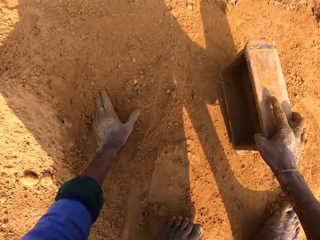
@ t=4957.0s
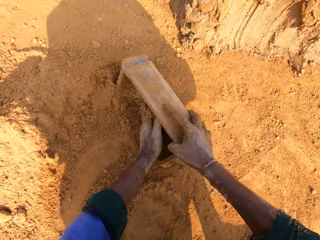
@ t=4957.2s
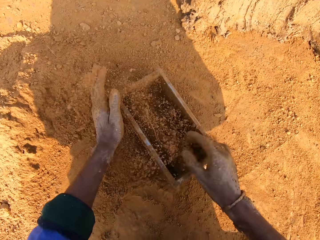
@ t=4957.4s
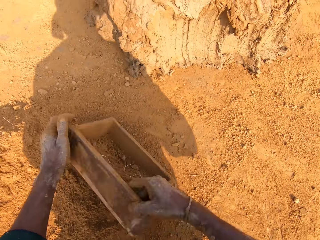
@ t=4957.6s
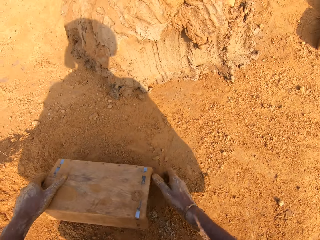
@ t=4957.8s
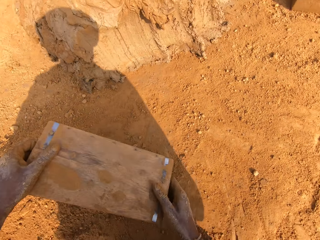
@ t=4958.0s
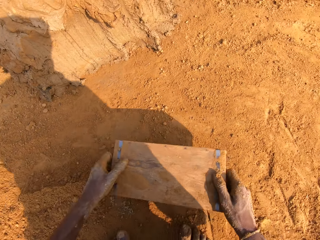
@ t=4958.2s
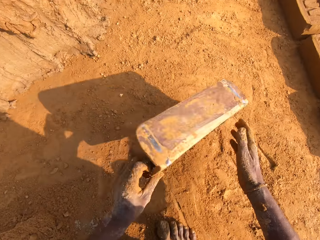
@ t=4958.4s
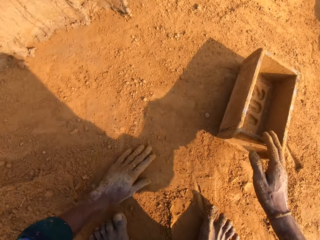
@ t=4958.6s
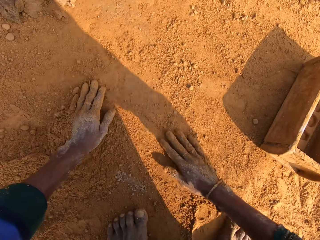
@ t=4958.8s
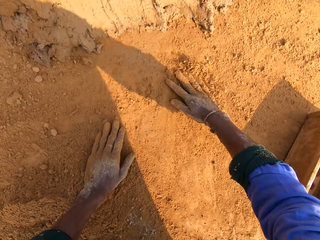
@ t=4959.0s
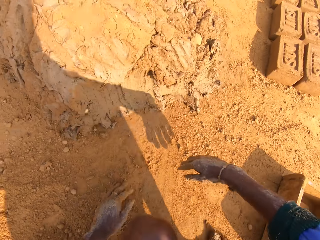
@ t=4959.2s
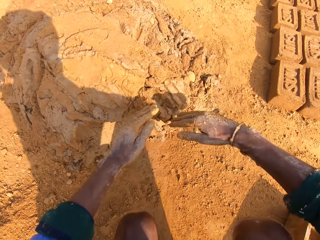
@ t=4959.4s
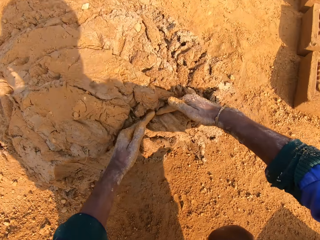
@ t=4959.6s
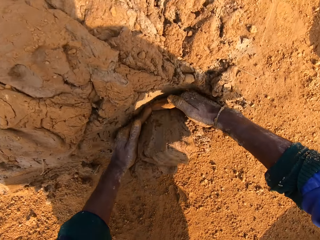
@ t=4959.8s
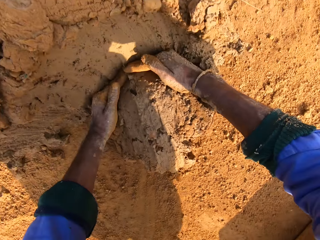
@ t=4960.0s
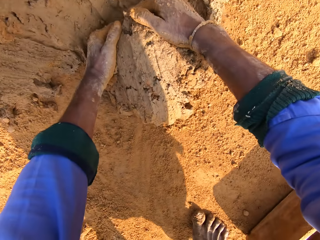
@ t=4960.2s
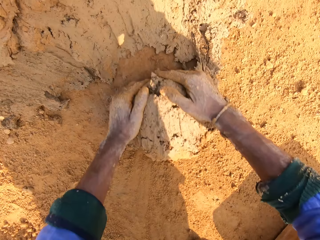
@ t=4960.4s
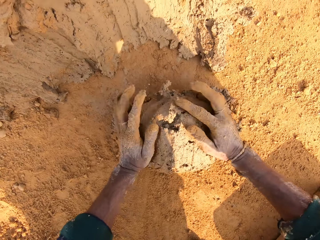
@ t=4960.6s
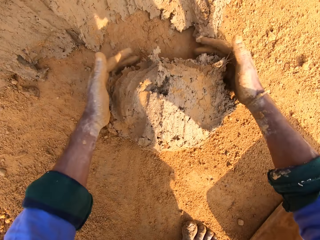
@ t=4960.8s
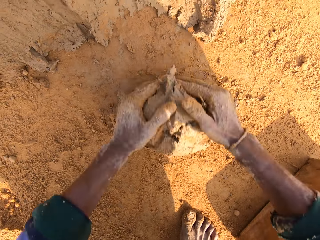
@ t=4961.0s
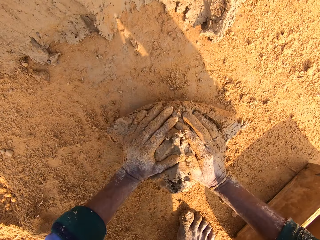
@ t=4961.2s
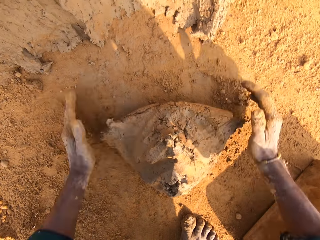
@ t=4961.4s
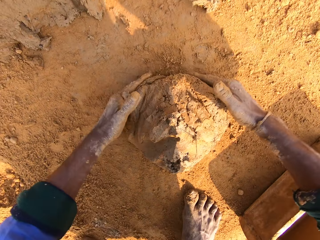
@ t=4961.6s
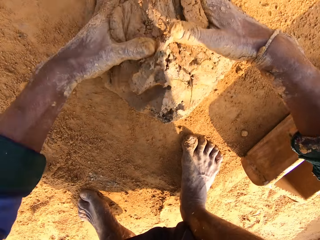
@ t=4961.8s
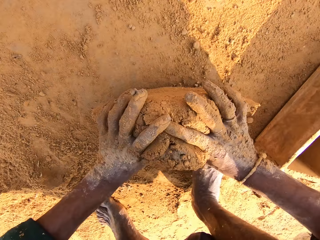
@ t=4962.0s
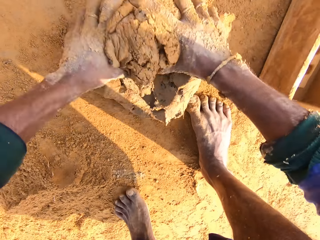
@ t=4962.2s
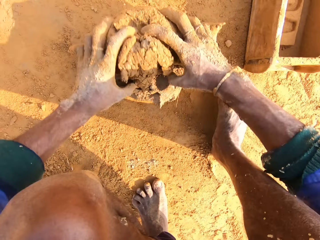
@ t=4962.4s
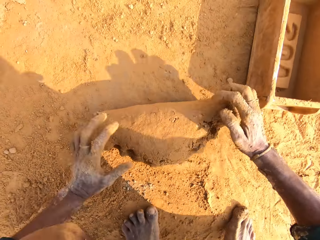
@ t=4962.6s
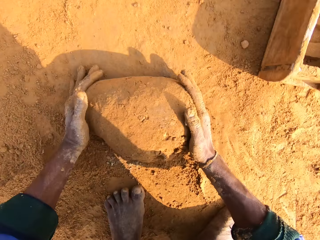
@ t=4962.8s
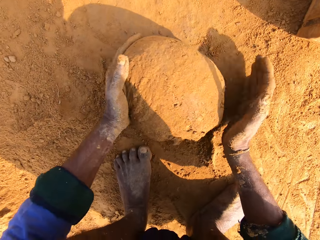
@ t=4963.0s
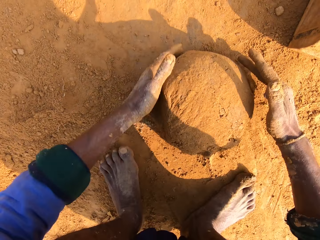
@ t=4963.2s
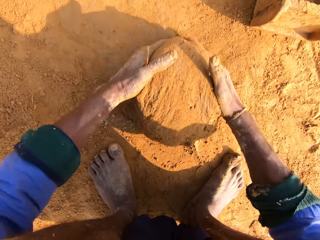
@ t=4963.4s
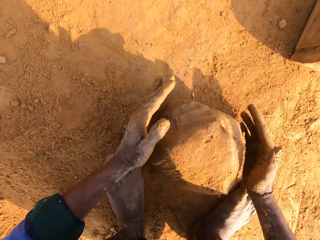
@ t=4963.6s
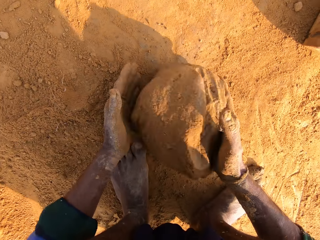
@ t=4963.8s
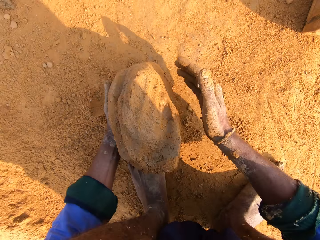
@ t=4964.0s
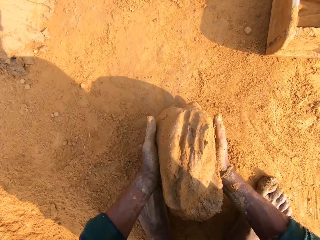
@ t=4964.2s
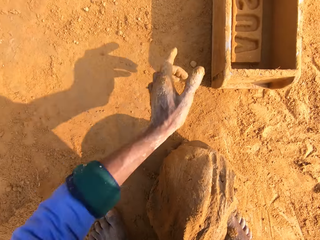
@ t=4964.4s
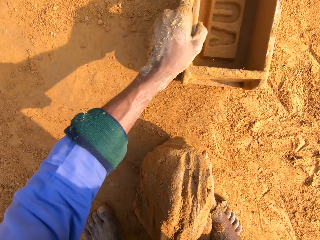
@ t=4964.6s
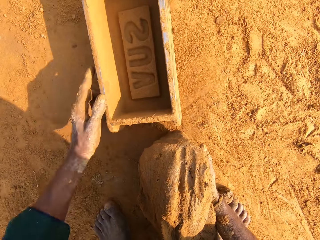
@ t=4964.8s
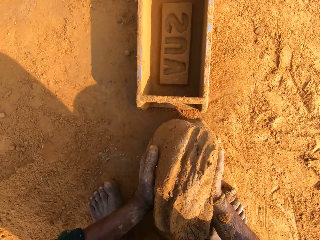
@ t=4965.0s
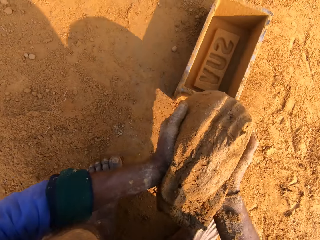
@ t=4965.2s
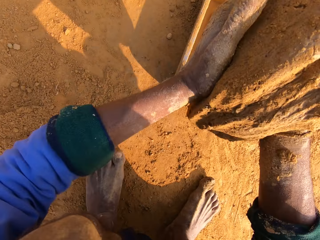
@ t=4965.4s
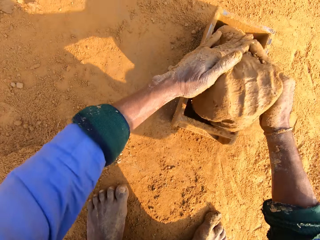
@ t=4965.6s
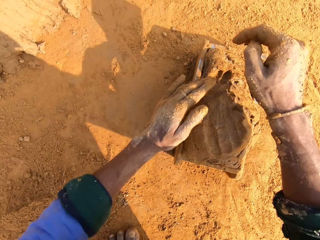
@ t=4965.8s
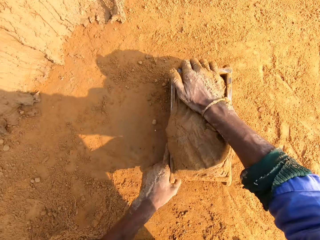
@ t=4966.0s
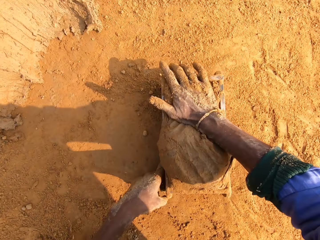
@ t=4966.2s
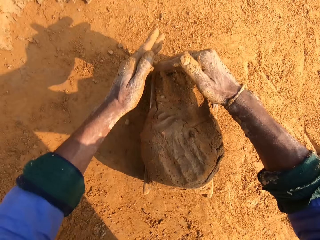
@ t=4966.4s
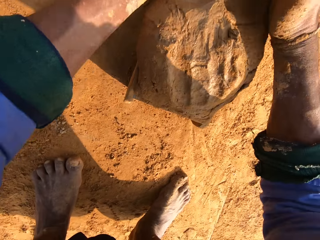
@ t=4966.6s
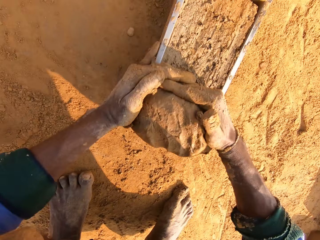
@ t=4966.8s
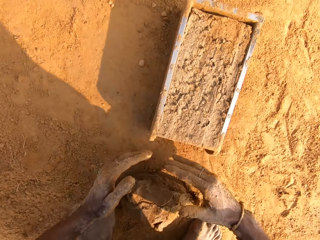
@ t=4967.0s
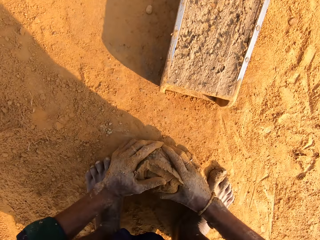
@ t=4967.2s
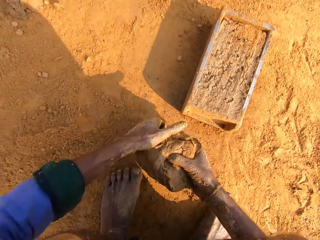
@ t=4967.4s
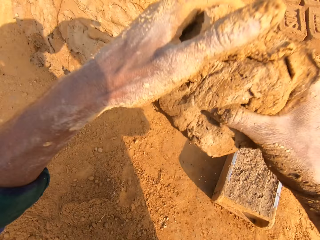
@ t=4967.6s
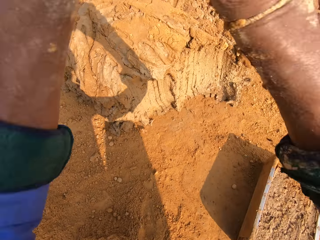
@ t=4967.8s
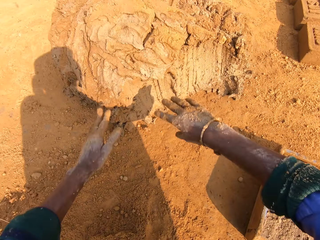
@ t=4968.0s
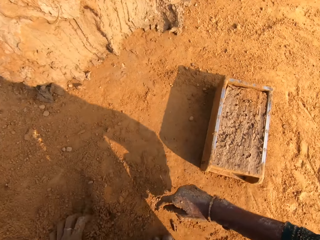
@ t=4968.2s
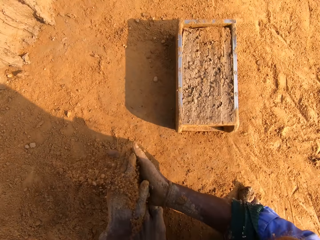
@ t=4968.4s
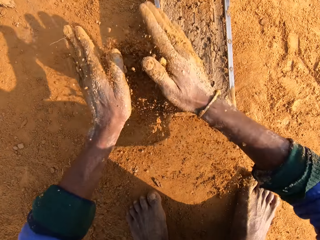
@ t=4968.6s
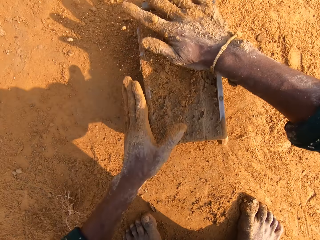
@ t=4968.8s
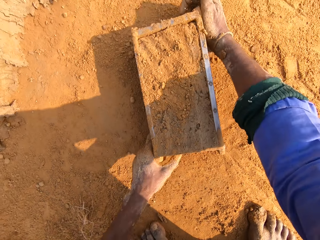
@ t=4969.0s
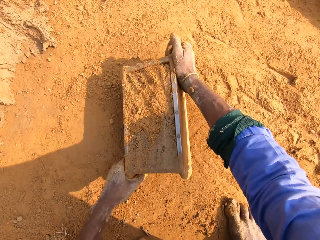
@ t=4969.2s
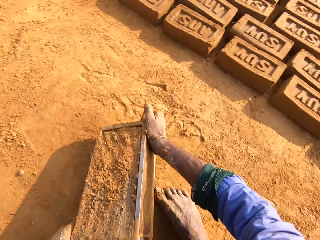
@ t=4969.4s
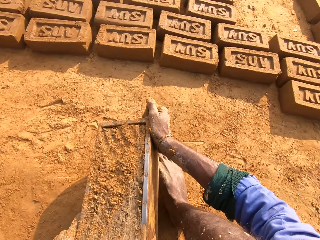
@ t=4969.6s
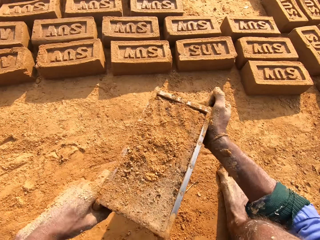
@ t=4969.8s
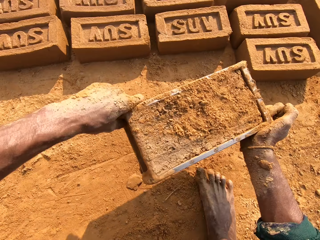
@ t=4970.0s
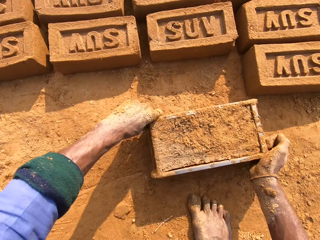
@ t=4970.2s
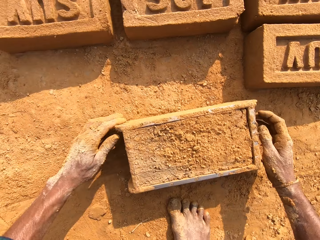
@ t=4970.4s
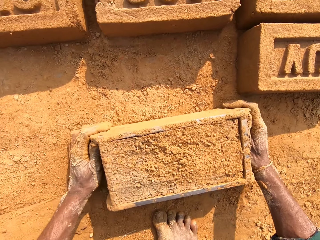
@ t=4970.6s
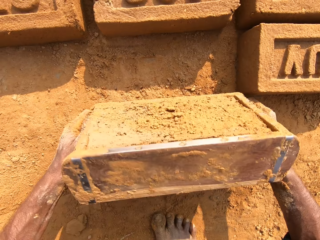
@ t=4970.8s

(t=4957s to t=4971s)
The camera wearer puts sand into the clay mold. They remove sand from the clay mold. They scoop the clay. They roll the clay. They put the clay soil in the brick mold. They remove excess clay. They put back the clay. They put sand on the clay mold.

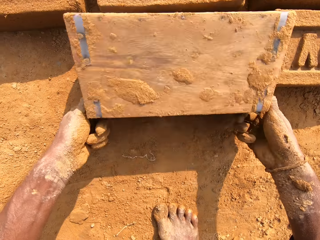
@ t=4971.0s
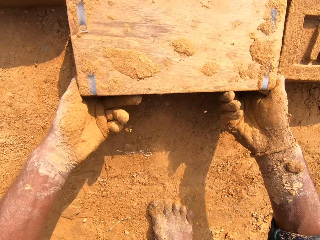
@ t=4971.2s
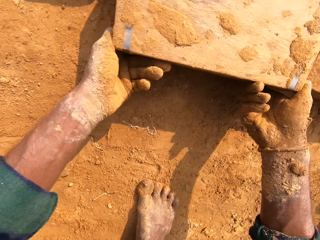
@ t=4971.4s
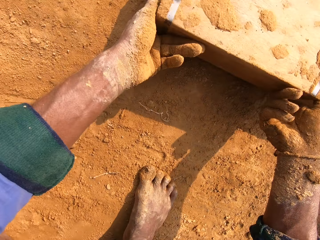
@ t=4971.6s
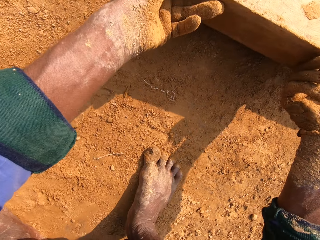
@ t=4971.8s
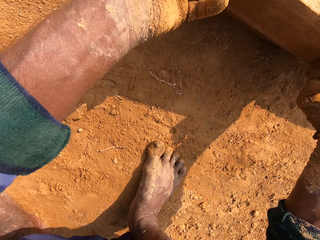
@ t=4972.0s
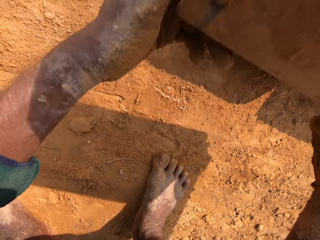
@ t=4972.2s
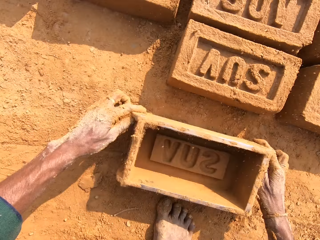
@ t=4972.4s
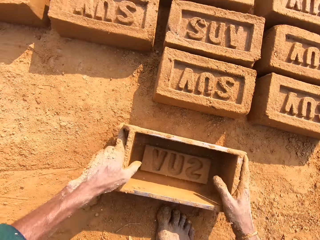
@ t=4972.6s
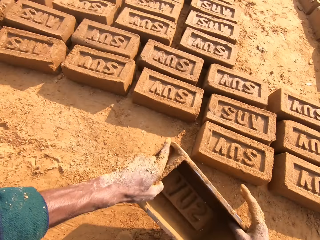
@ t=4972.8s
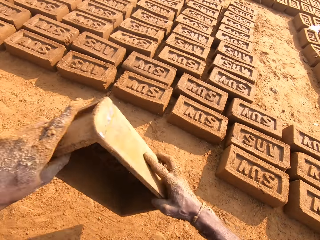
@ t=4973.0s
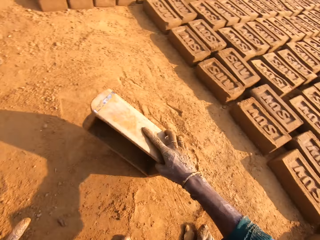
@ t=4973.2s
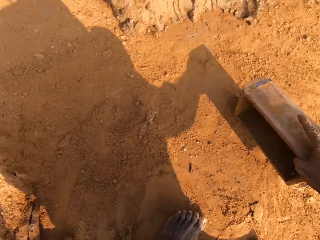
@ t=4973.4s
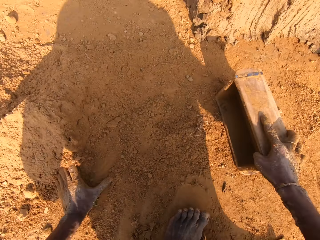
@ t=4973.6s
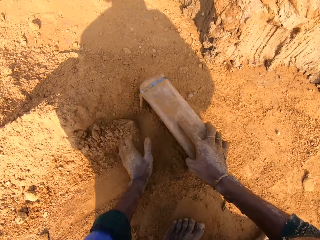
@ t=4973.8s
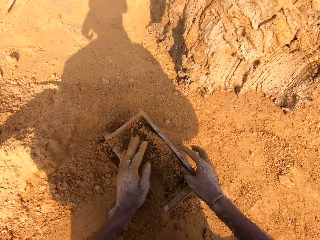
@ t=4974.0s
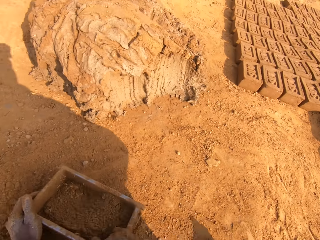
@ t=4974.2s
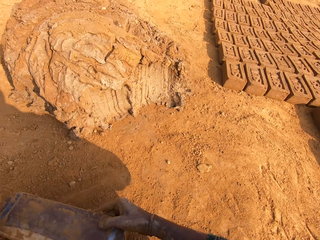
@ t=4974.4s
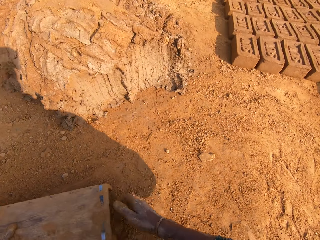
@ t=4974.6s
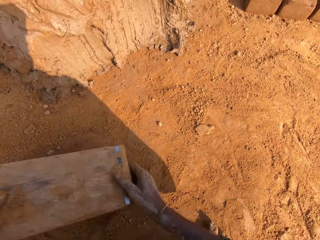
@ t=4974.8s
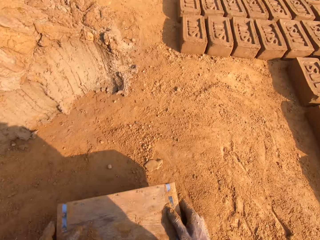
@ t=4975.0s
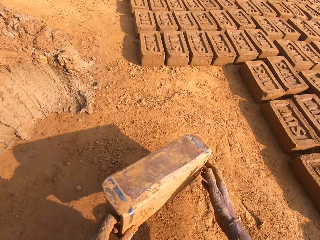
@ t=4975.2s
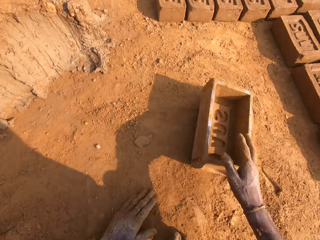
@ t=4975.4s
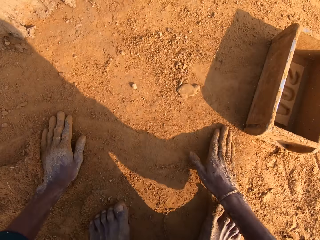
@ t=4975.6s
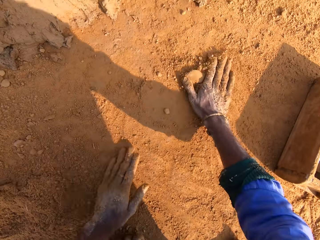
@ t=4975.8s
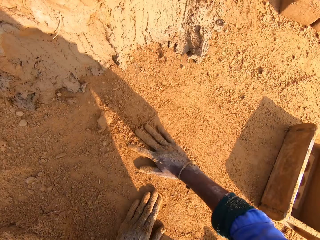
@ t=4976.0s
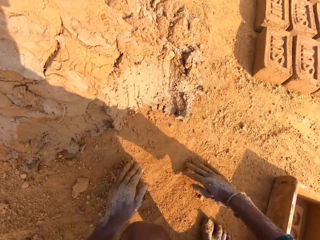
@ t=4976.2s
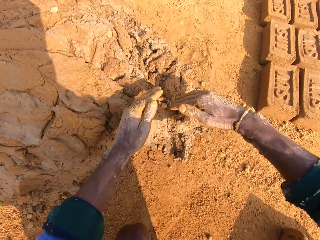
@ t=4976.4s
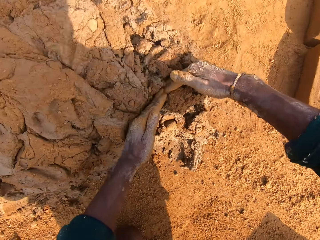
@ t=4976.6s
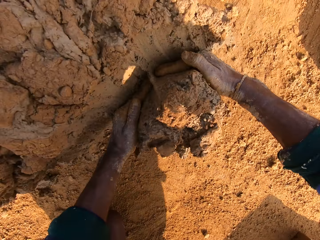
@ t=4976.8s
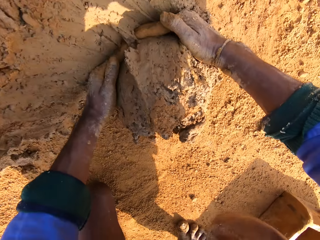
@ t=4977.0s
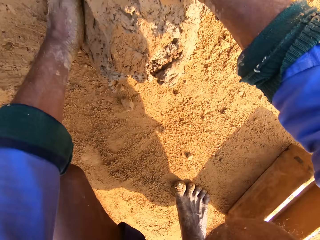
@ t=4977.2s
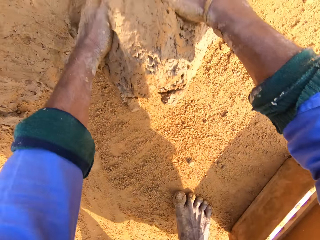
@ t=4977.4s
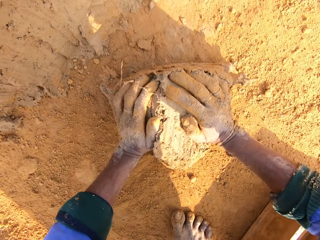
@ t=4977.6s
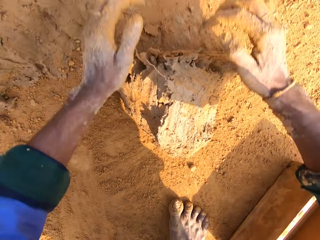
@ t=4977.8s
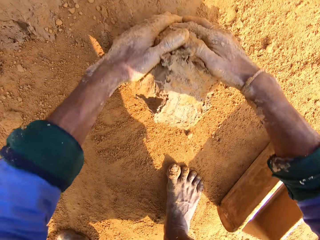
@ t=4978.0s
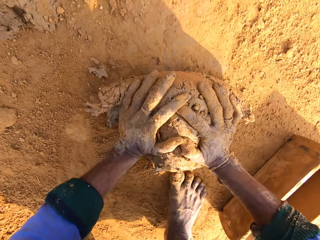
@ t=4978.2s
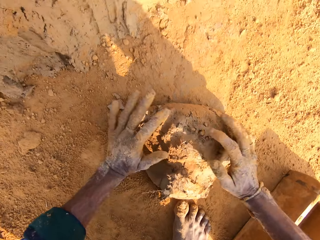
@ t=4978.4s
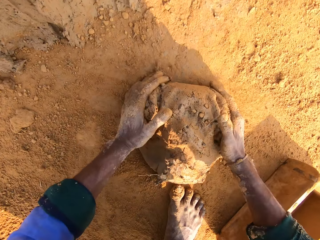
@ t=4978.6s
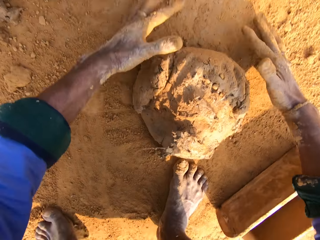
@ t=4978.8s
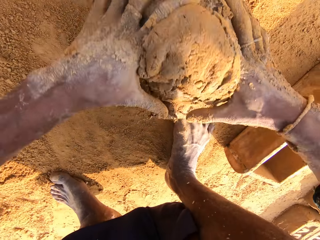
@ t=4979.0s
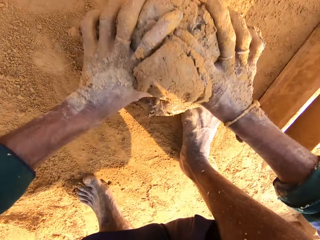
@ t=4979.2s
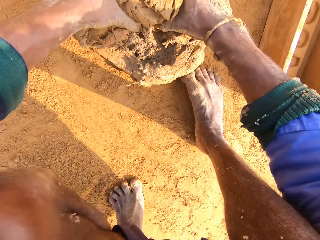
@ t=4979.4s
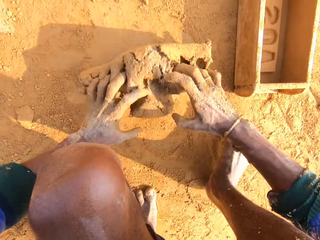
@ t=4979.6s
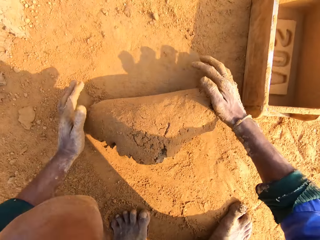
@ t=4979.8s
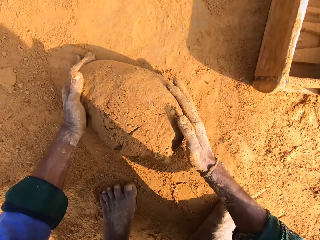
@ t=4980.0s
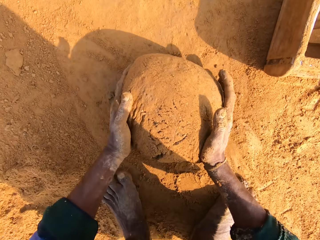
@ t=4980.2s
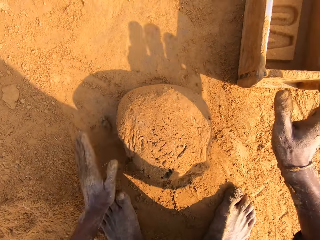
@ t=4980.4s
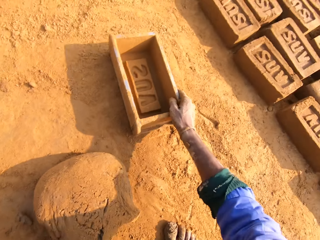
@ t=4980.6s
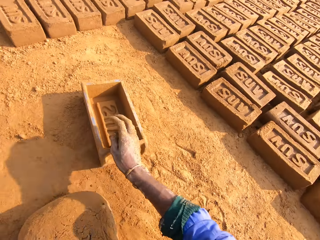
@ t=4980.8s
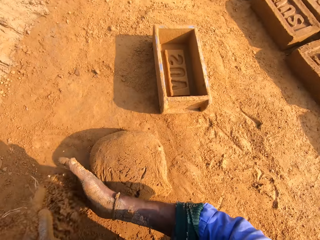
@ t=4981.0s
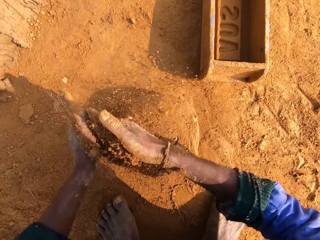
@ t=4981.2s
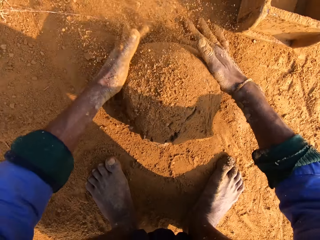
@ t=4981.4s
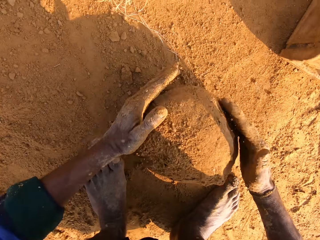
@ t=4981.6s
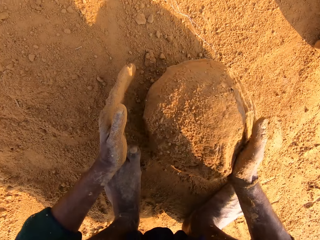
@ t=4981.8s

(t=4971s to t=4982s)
The camera wearer puts the clay brick on the ground. They put sand into the clay mold and remove sand from the clay mold. They scoop the clay and roll the clay.
